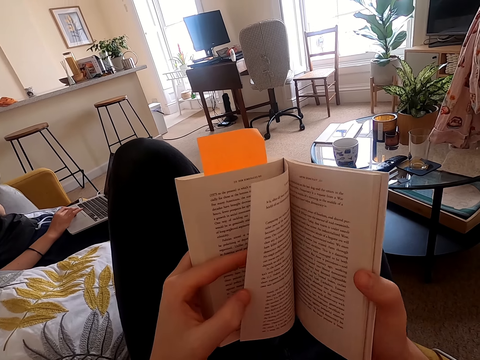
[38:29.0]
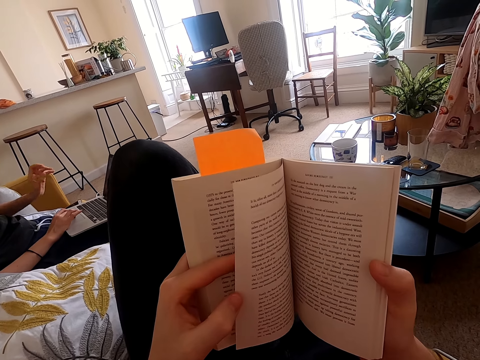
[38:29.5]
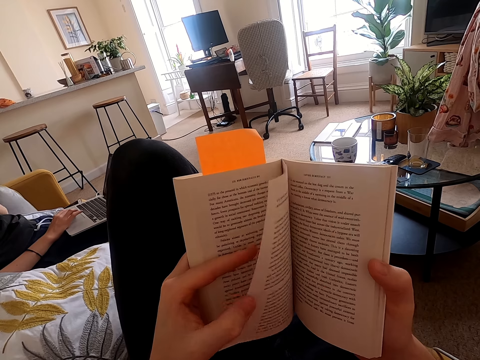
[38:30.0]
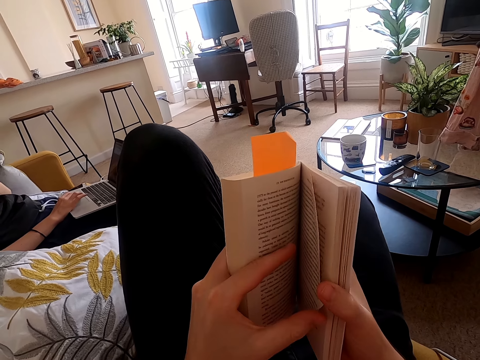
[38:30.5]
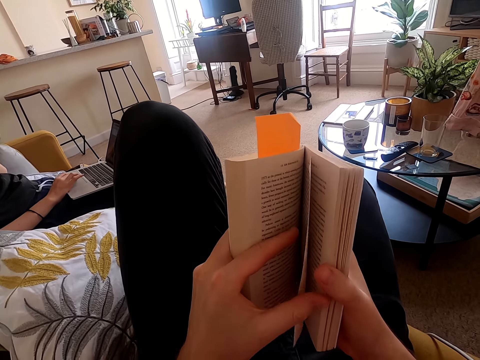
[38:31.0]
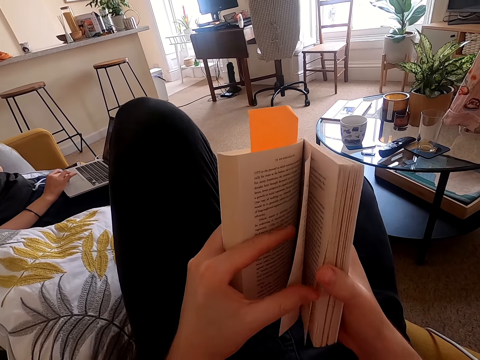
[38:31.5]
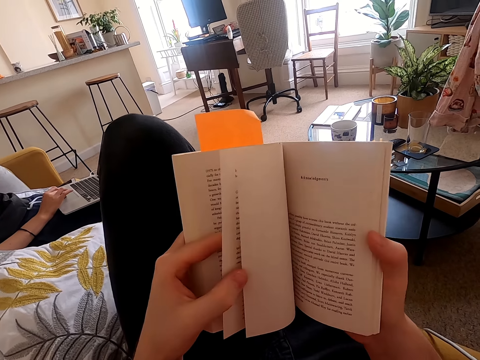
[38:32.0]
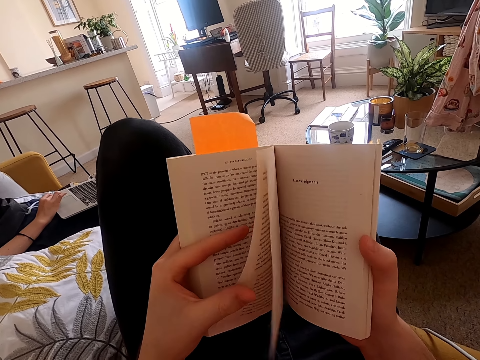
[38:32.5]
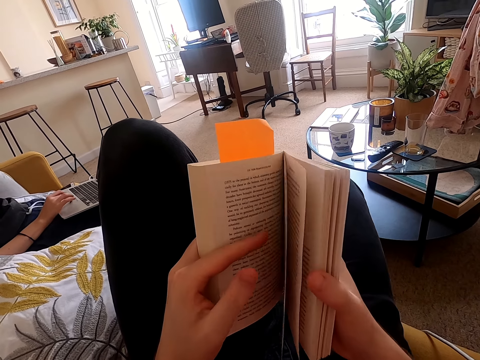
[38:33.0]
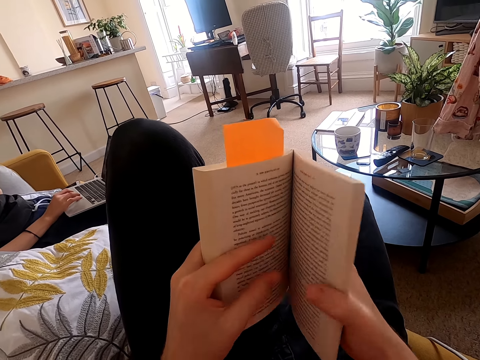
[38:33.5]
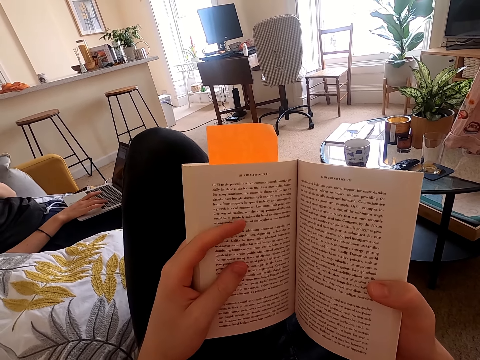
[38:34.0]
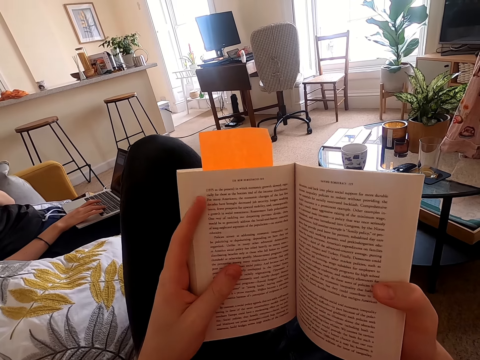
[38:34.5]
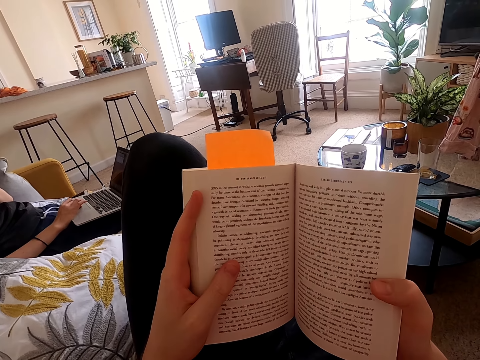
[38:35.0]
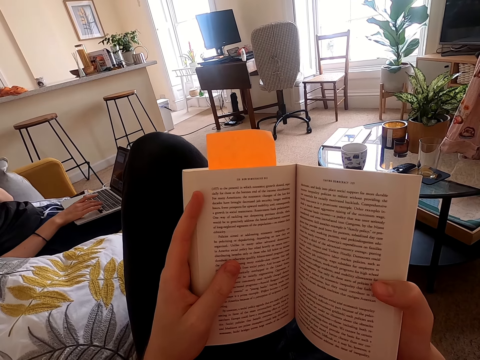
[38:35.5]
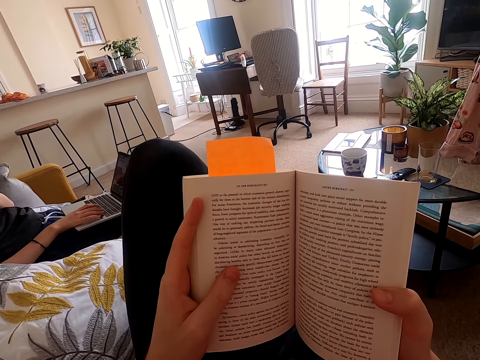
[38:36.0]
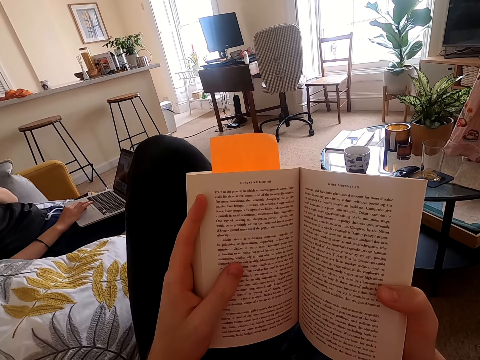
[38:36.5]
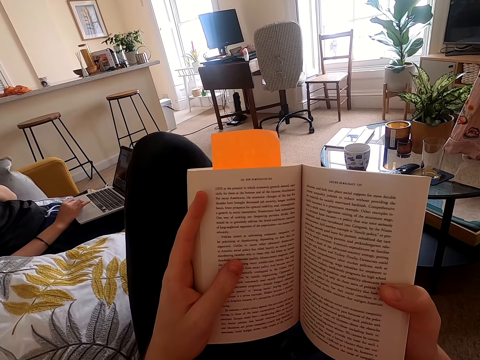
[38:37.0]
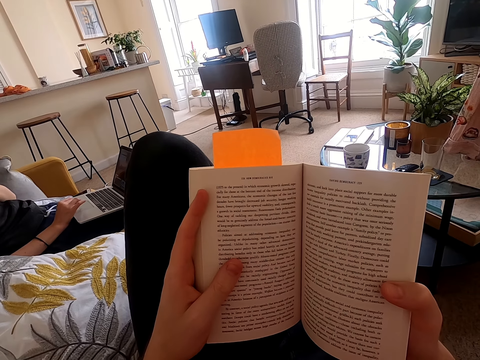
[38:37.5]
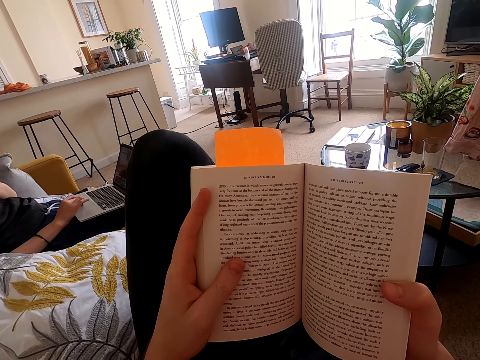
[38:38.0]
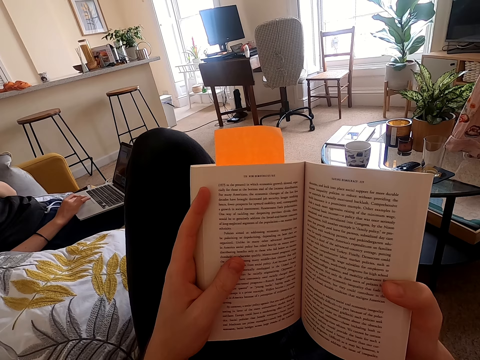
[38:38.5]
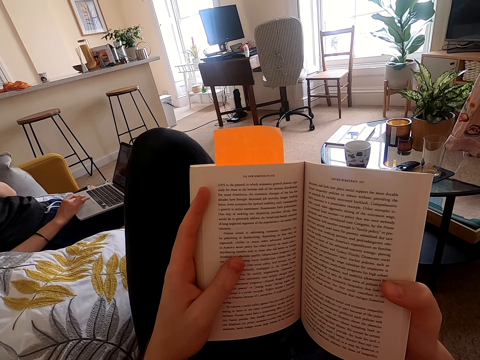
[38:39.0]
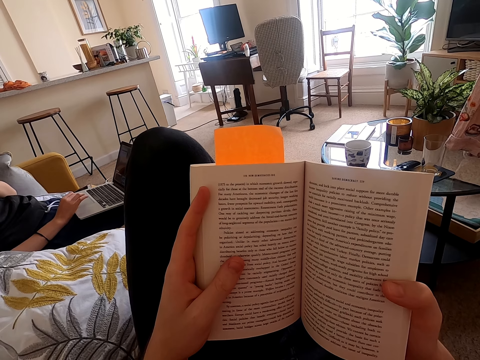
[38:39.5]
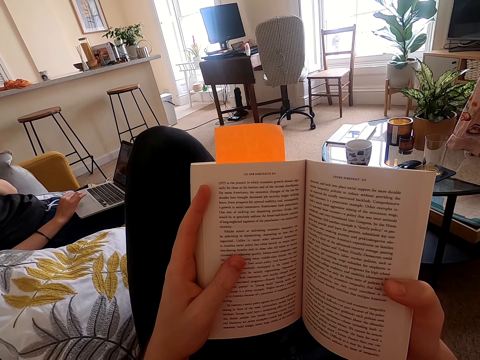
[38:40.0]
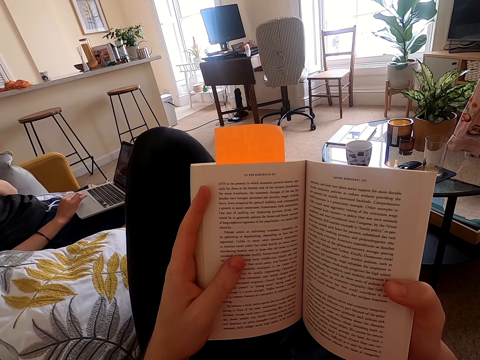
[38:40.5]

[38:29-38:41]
The camera wearer reads a book.

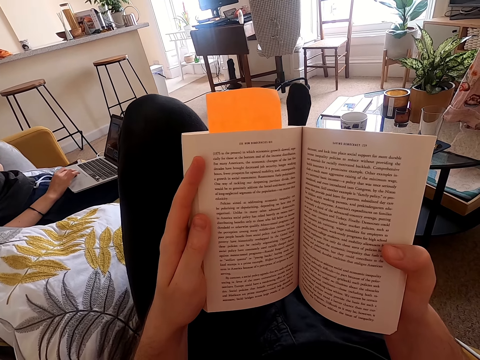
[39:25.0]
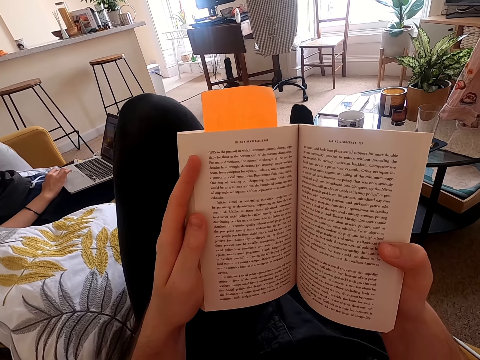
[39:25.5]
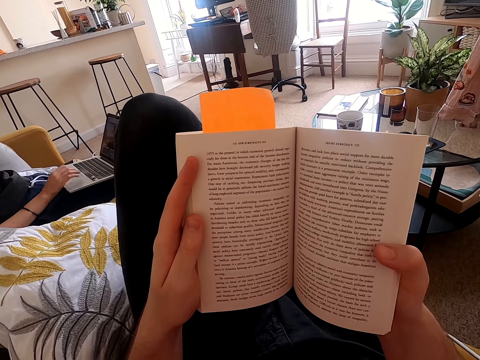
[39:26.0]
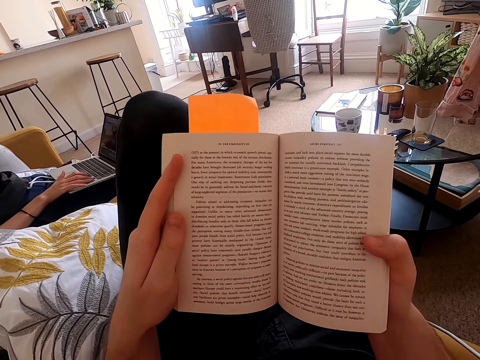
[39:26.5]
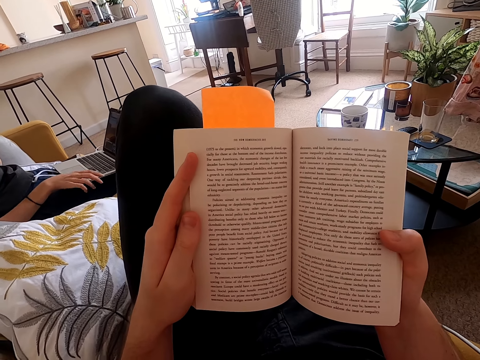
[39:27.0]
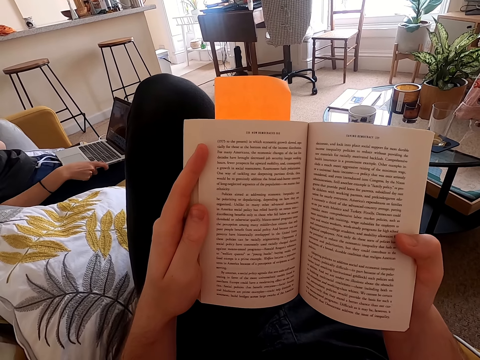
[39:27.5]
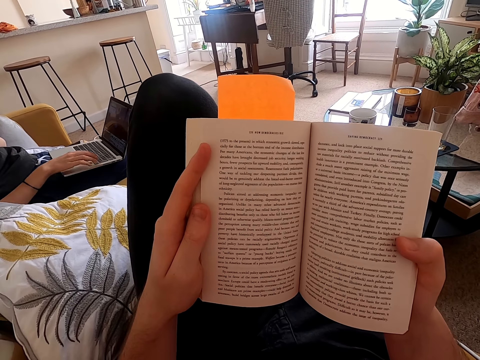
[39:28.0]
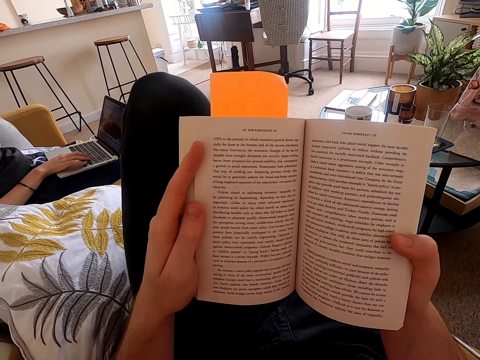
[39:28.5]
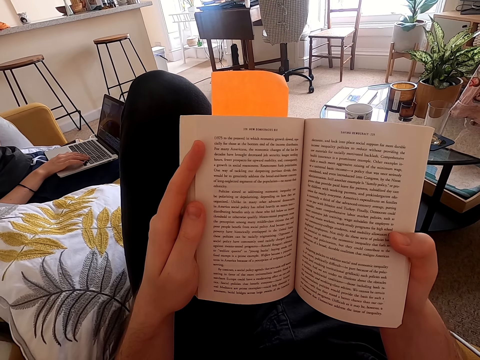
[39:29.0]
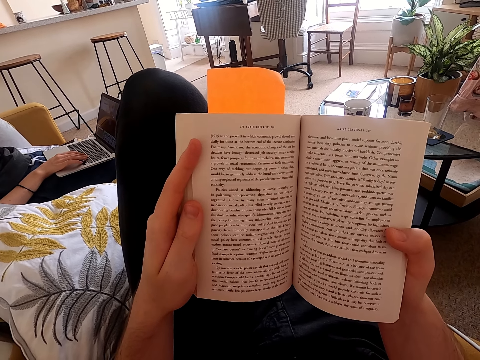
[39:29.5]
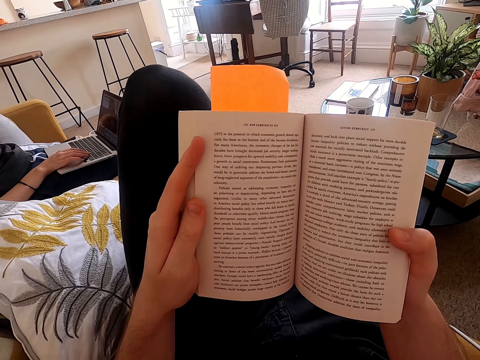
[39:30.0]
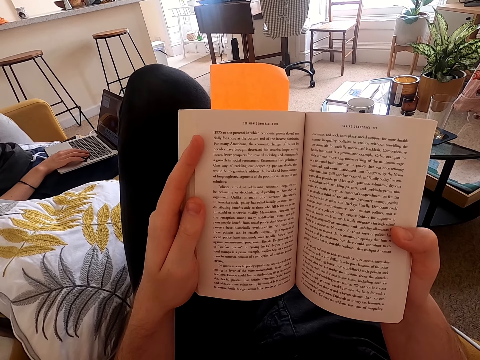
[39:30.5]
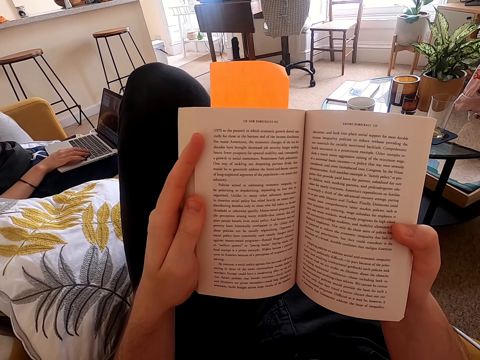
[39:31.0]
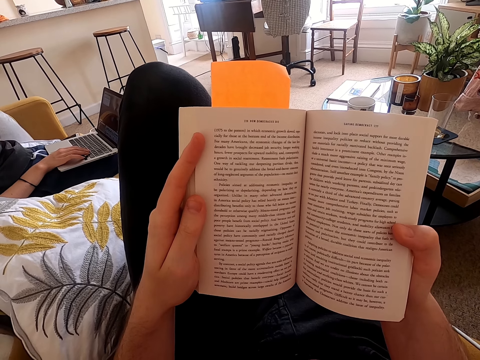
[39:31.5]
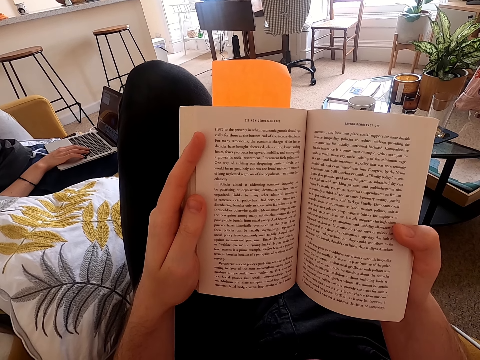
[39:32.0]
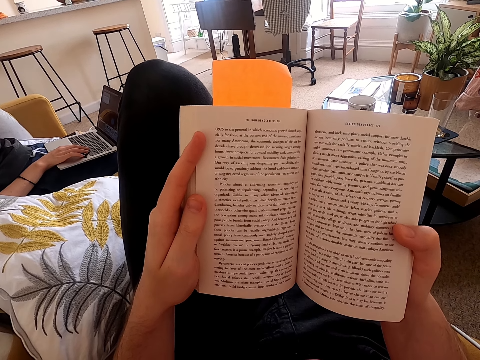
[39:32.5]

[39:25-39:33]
The camera wearer moves the leg. They read a book.

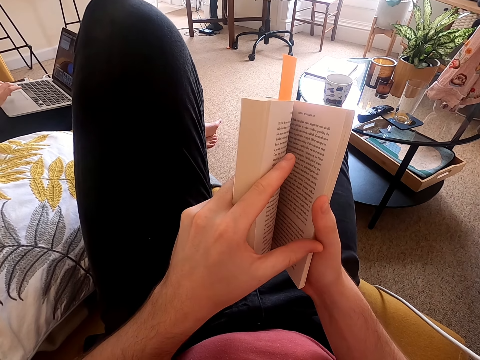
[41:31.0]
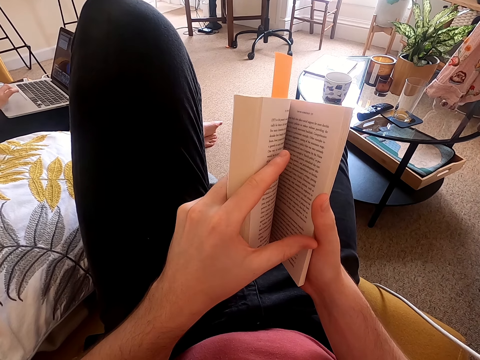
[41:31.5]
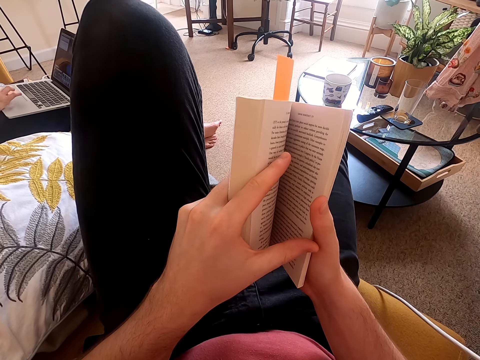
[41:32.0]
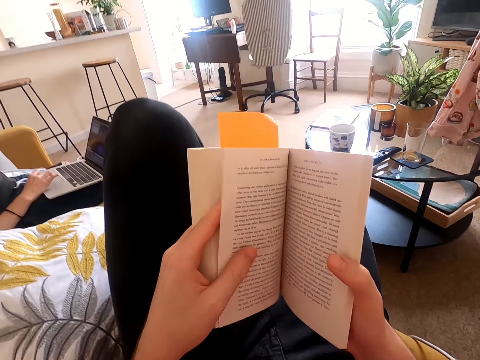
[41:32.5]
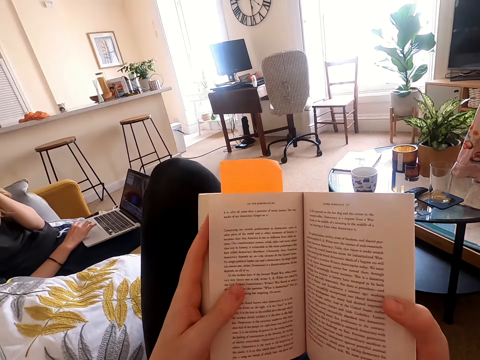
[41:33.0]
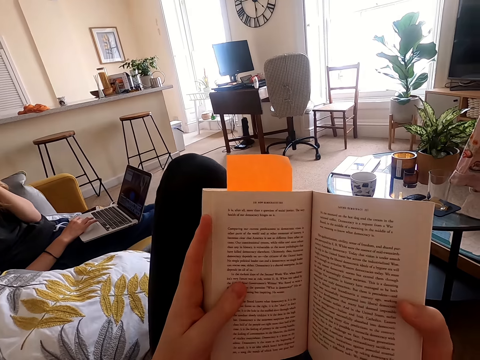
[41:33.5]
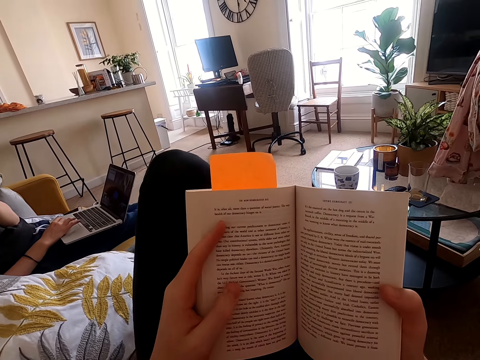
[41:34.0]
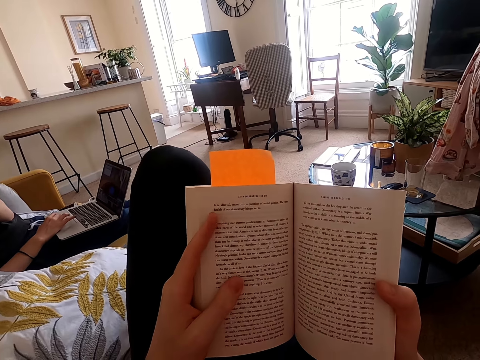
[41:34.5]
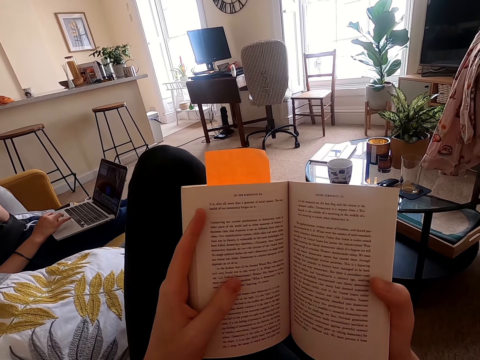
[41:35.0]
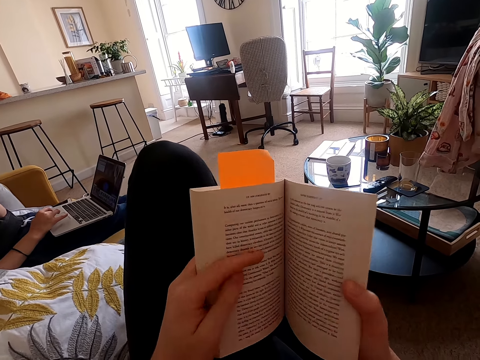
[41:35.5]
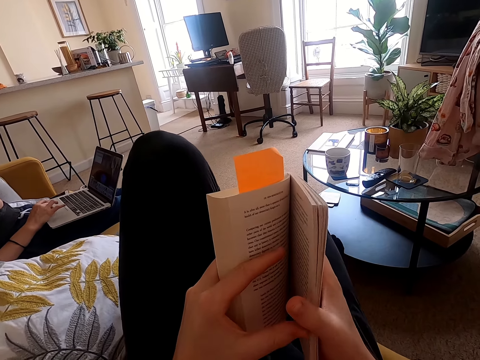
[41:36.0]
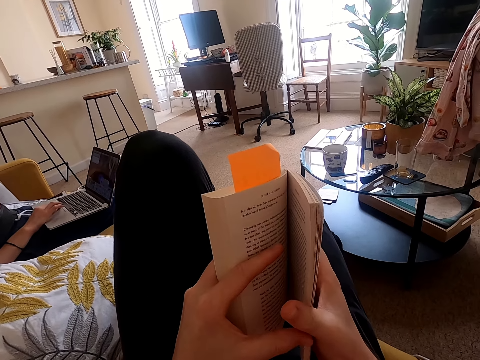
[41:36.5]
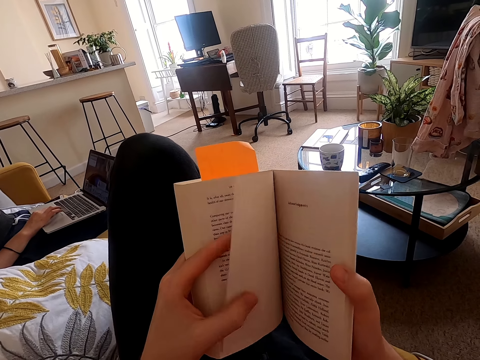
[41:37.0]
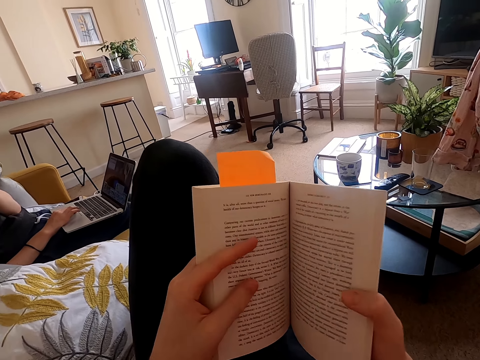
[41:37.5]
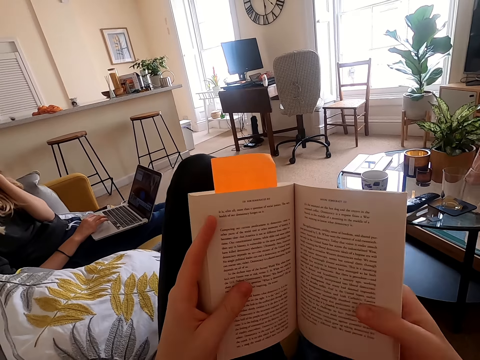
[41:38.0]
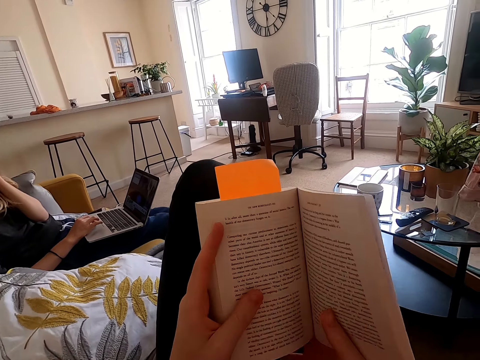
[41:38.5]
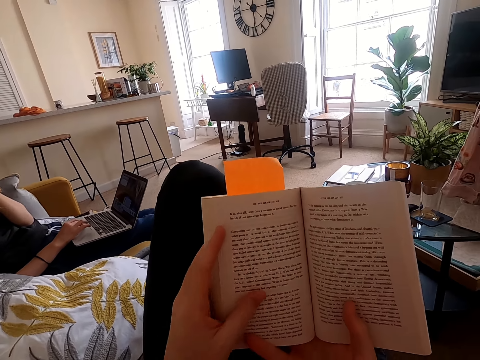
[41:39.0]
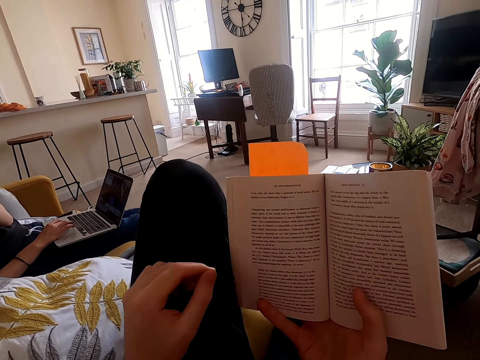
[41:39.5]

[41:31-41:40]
The camera wearer peruses a book. They read the book and open a page of the book. They peruse the book, open a page of the book, and read the book.
